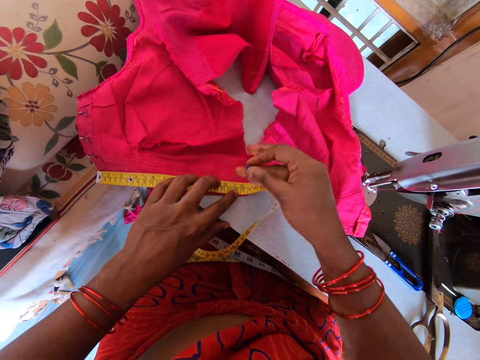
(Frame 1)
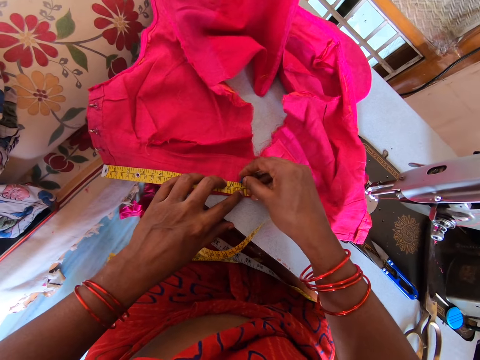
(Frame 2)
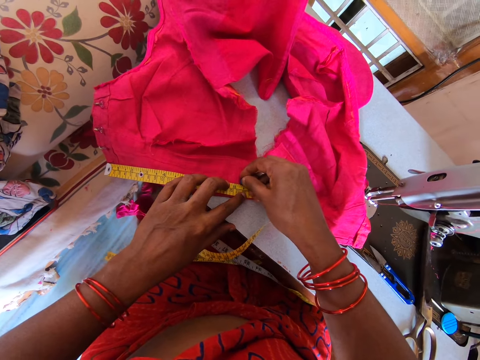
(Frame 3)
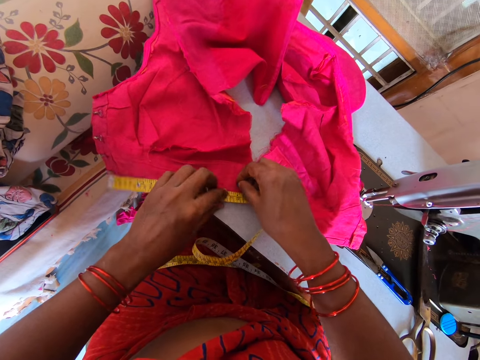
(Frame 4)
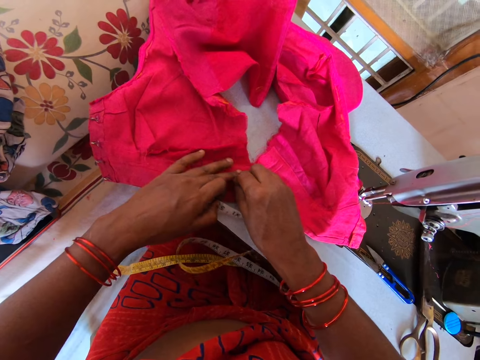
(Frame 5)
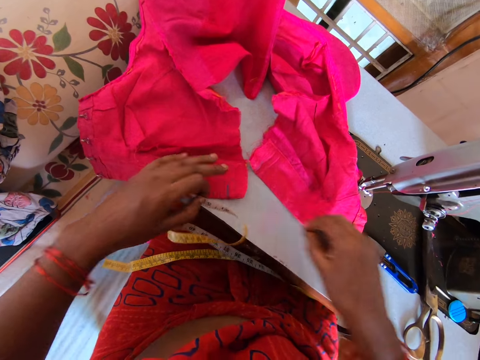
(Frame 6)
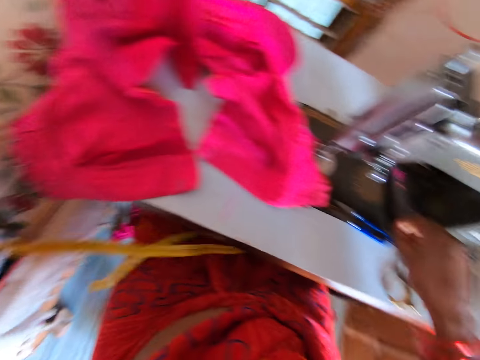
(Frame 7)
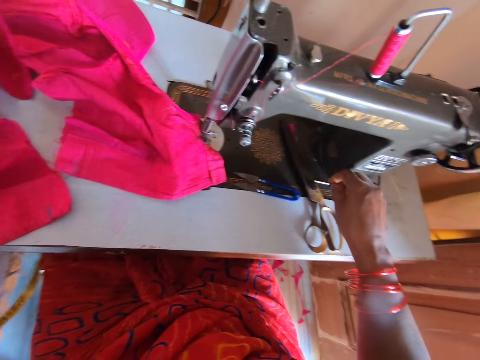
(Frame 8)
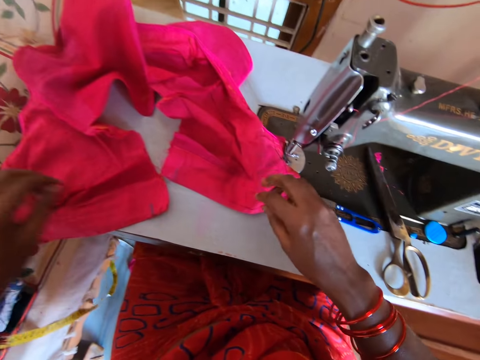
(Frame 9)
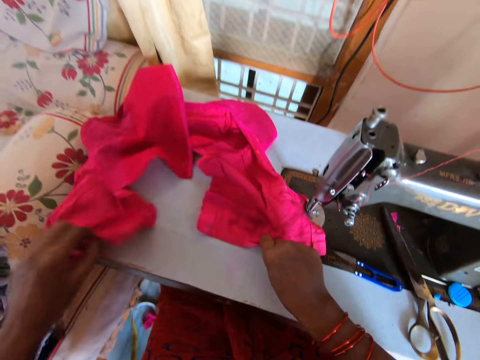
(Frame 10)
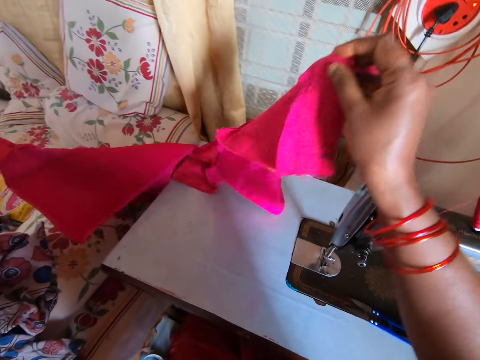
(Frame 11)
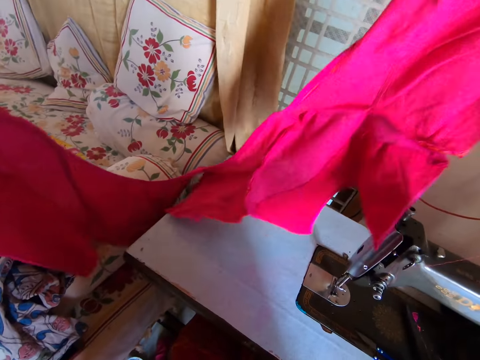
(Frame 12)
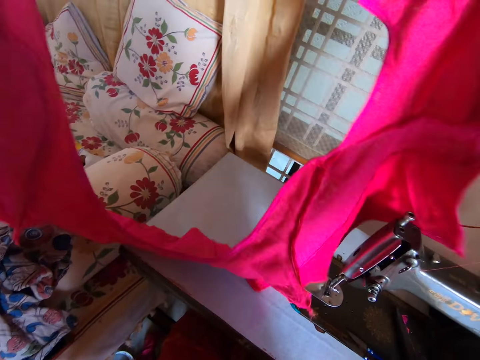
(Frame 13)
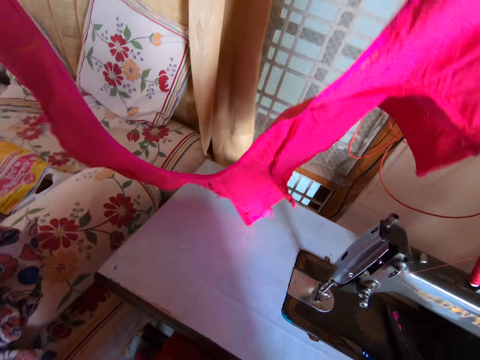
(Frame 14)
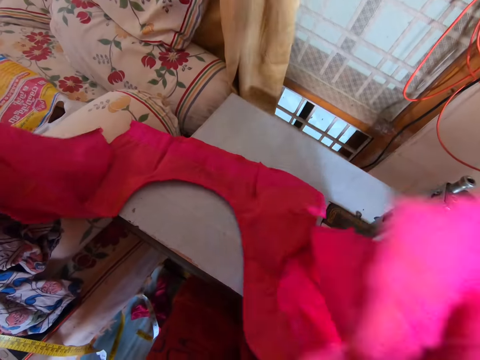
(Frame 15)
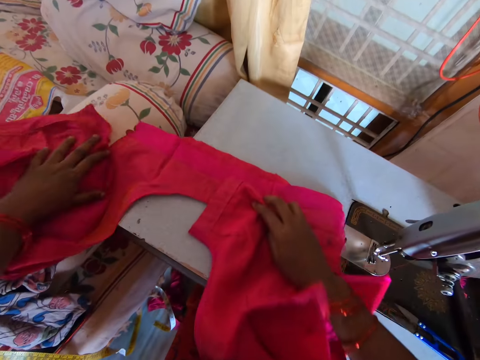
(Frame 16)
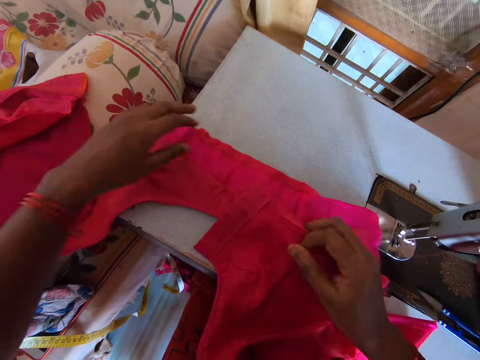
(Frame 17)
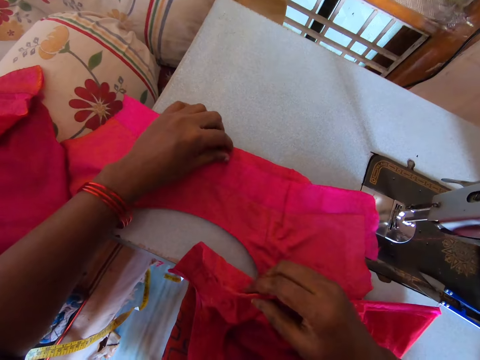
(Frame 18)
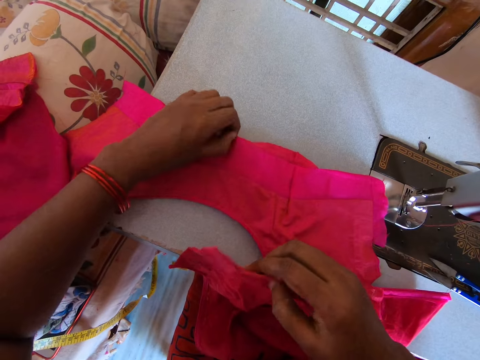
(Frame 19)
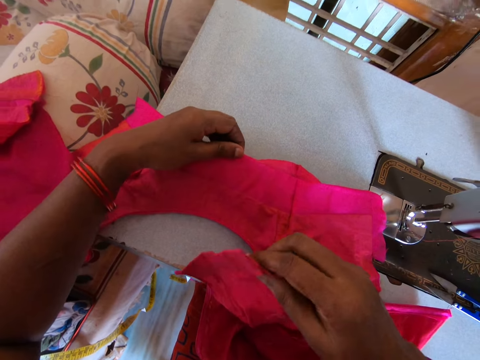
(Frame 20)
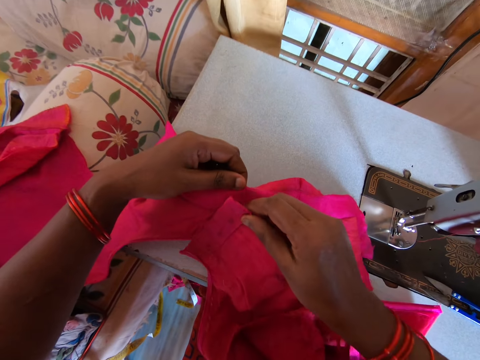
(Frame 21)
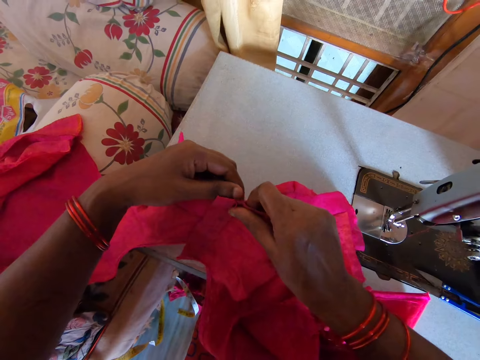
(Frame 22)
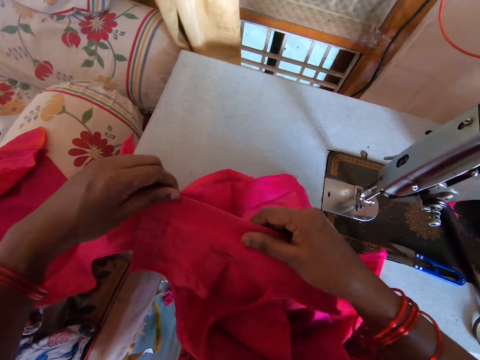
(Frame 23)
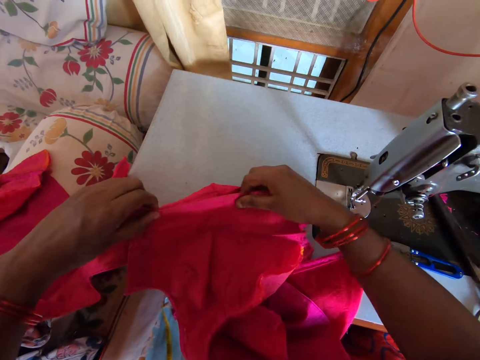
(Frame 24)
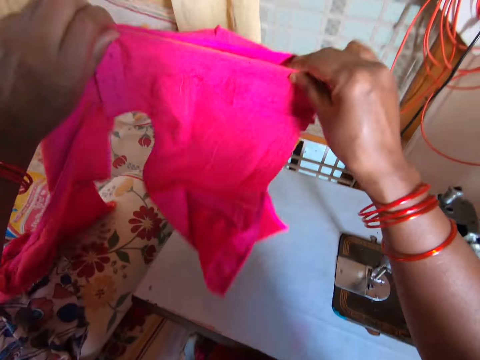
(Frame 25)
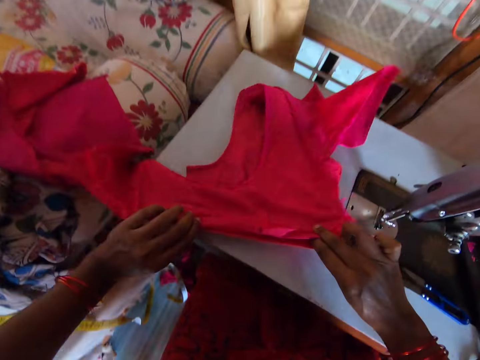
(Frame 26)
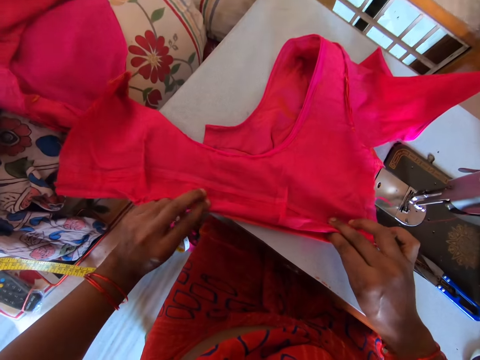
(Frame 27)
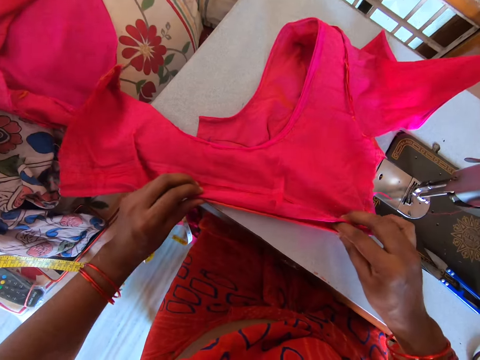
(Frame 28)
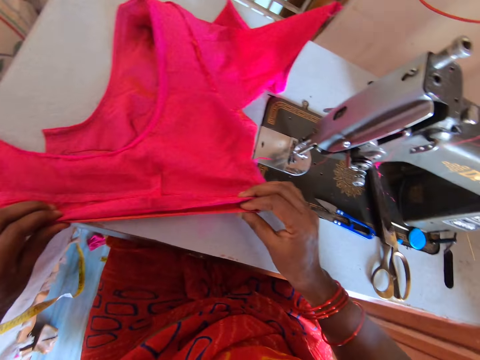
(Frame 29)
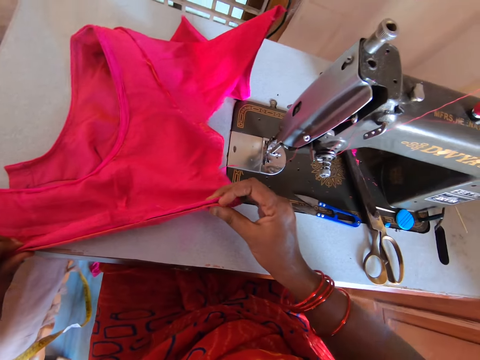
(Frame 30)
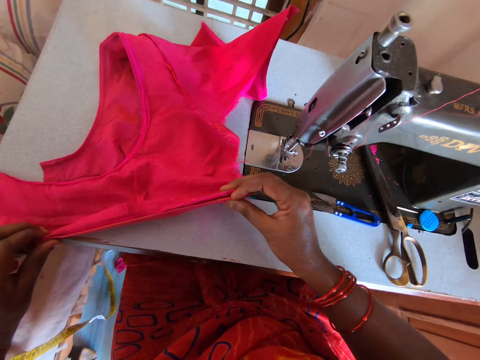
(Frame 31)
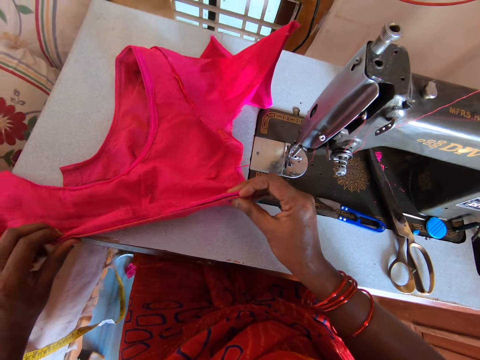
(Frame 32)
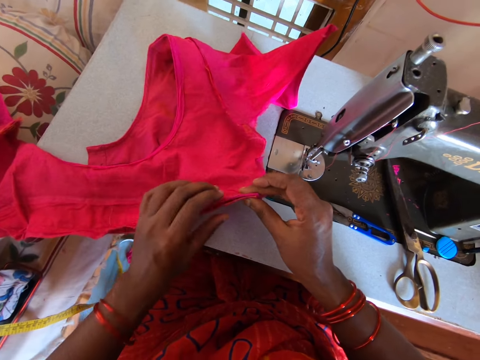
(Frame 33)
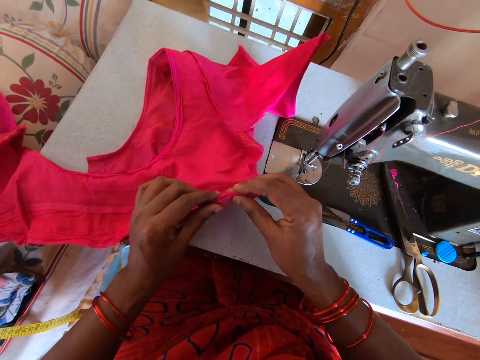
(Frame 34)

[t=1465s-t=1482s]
The camera wearer marks the cloth with the cloth marker chalk. They lift the tape measure. They put the cloth marker chalk on the sewing machine. They lift the cloth. They check out the cloth. They put the cloth on the sewing machine table. They pull the cloth. They lift the cloth. They fold the cloth. They put the cloth together. They turn the cloth. They check out the cloth. They fold the cloth.

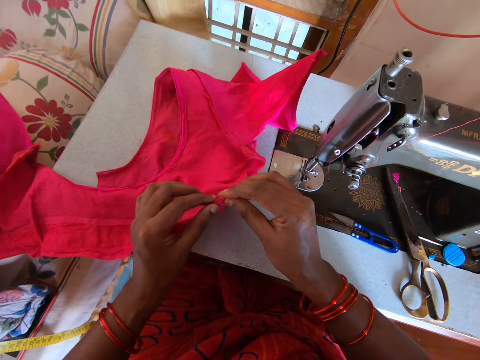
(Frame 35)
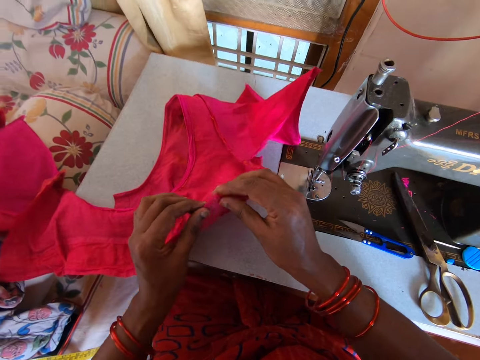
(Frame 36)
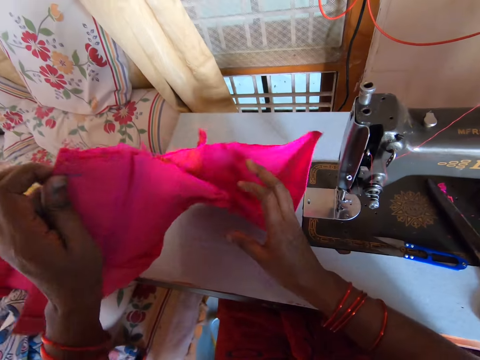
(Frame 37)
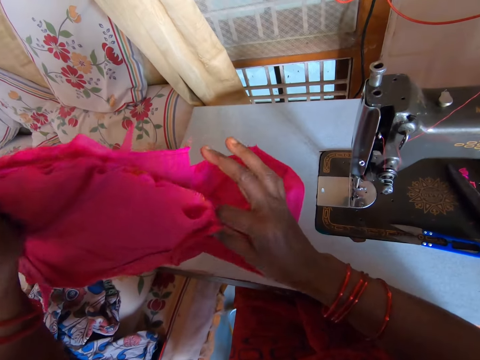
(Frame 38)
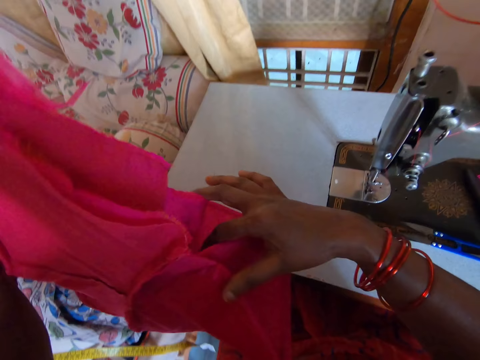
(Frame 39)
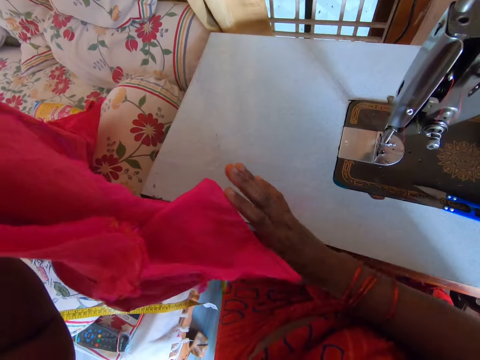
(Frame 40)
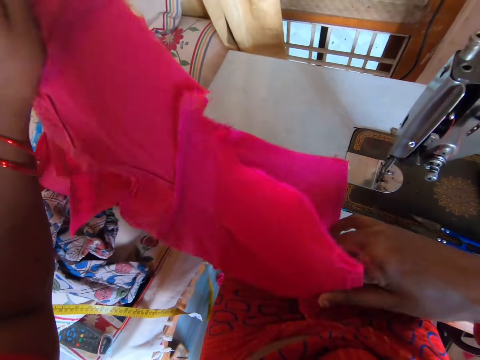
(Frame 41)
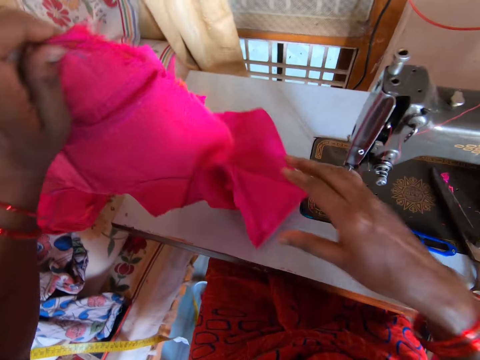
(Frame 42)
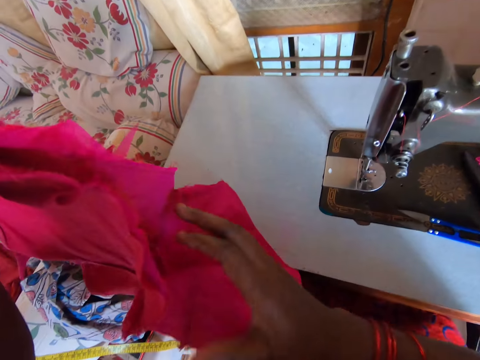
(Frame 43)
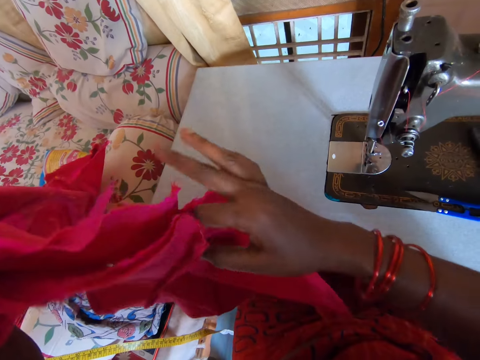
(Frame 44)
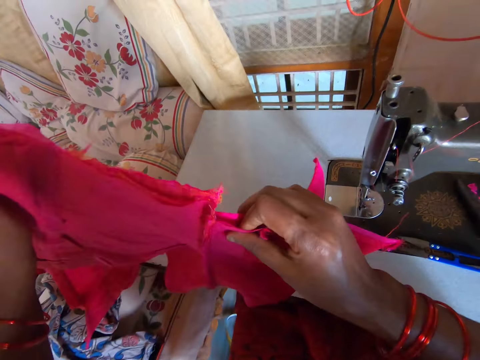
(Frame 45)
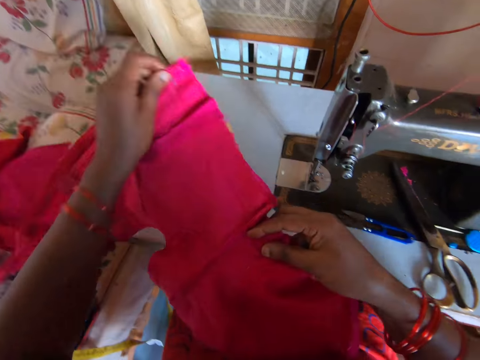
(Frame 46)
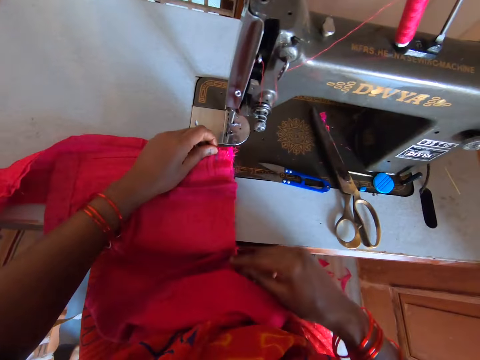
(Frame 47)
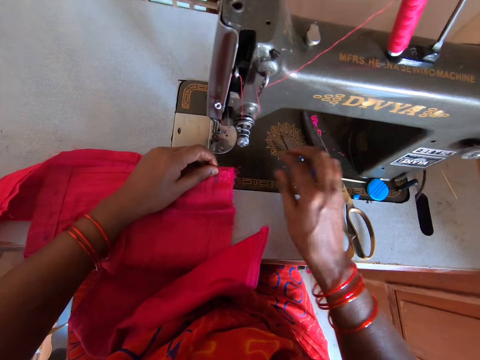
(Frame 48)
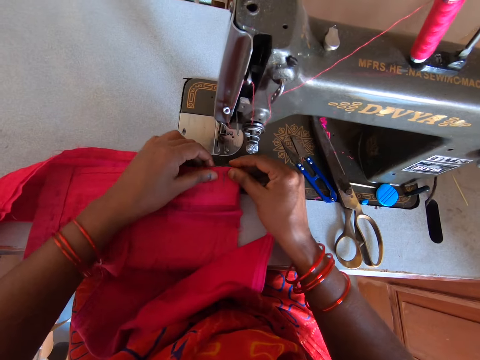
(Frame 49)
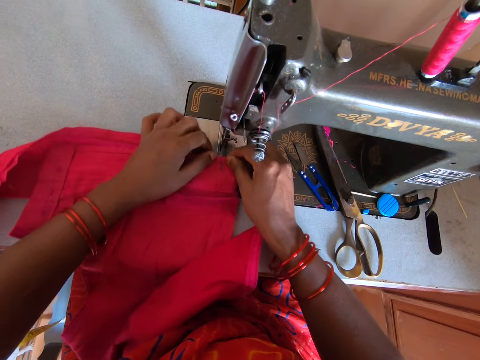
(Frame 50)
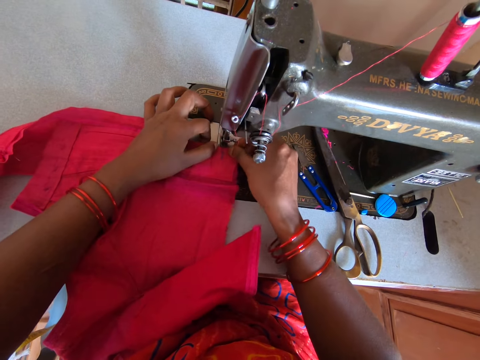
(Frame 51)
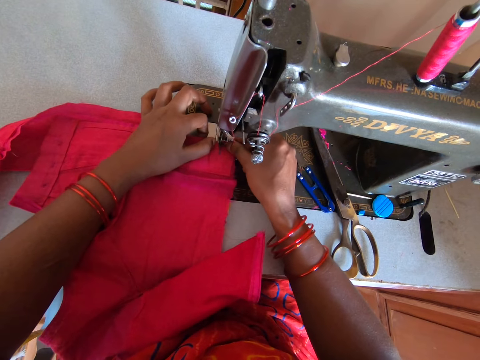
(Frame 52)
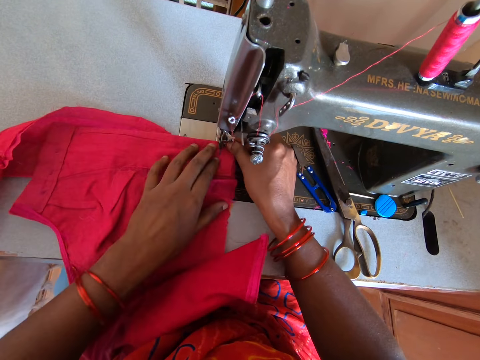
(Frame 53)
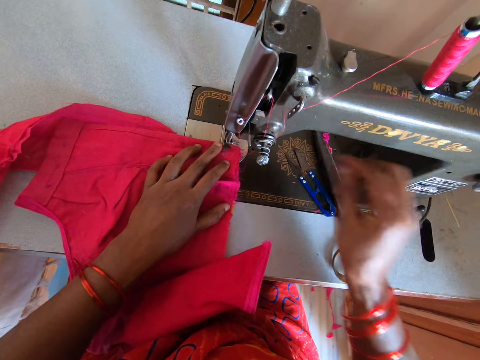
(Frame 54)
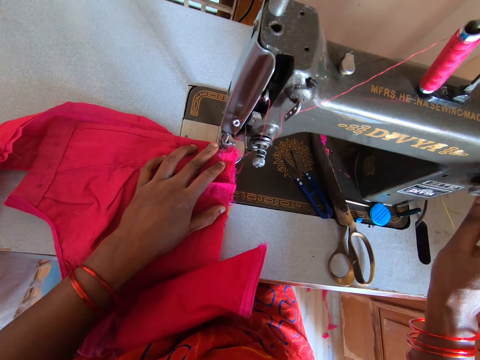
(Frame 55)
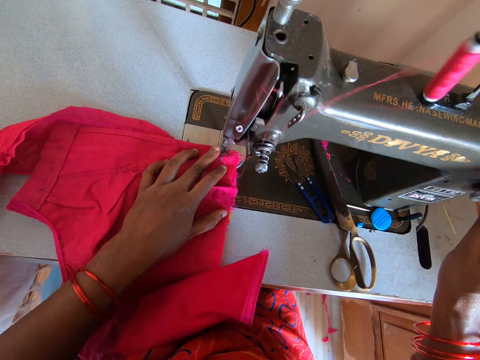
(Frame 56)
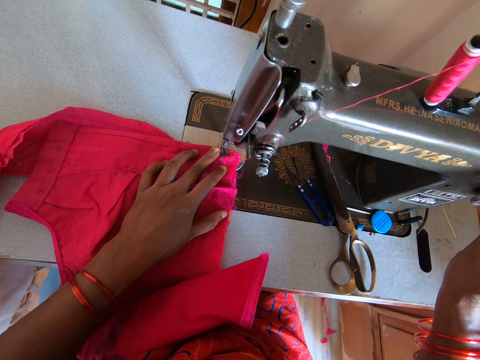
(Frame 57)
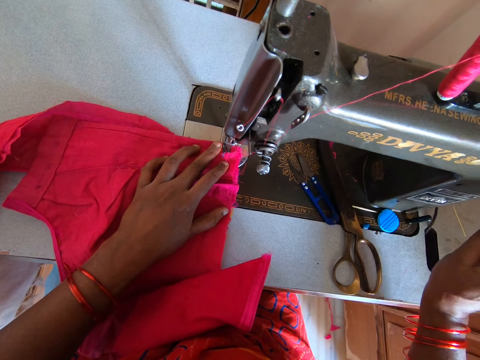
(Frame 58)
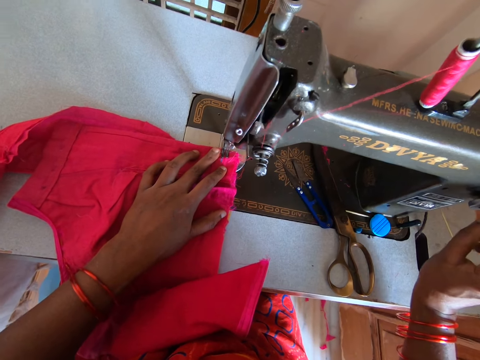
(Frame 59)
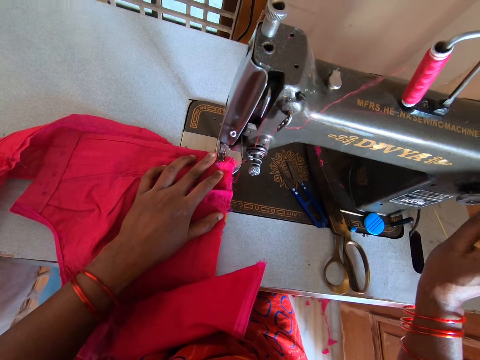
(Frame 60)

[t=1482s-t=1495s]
The camera wearer lifts the cloth. They move the scissors on the sewing machine. They put the cloth on the sewing machine. They sew the cloth on the sewing machine.
